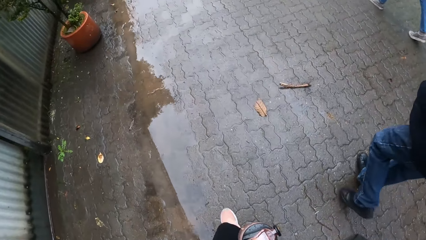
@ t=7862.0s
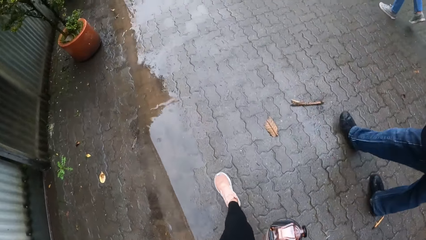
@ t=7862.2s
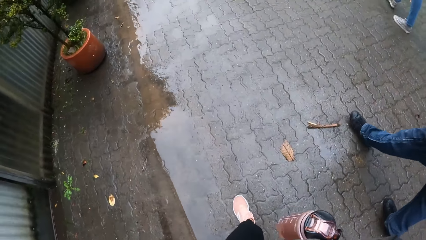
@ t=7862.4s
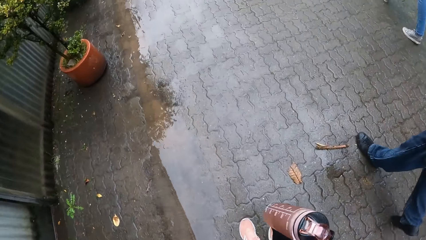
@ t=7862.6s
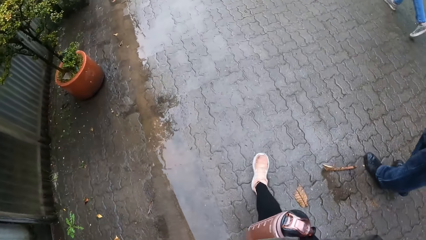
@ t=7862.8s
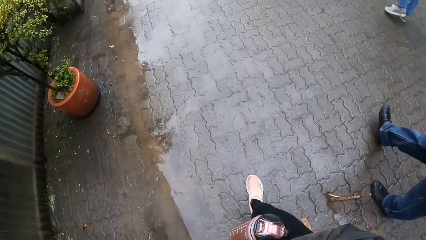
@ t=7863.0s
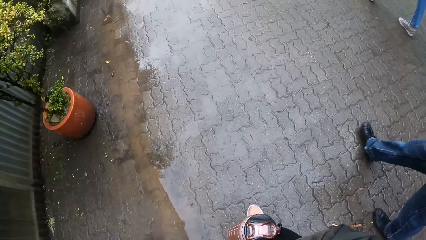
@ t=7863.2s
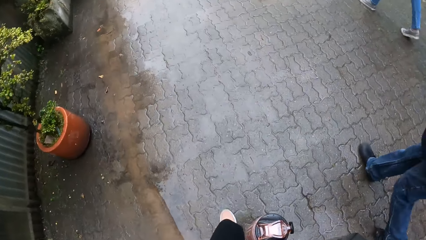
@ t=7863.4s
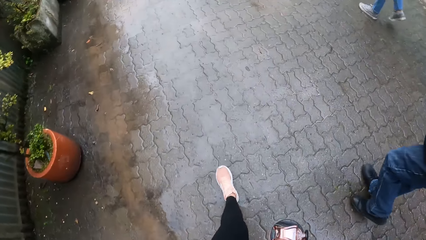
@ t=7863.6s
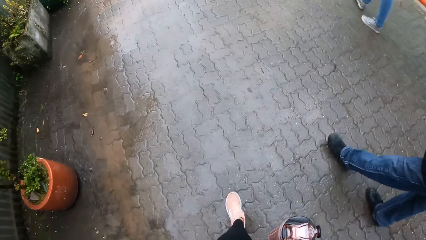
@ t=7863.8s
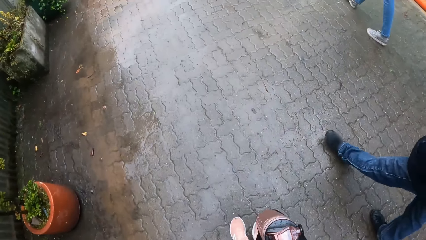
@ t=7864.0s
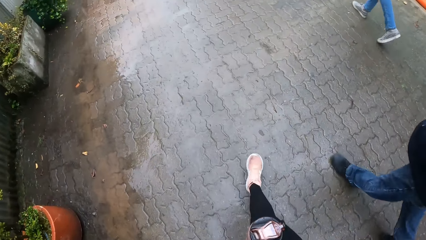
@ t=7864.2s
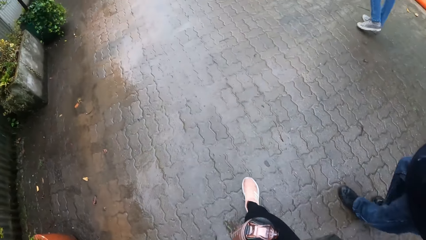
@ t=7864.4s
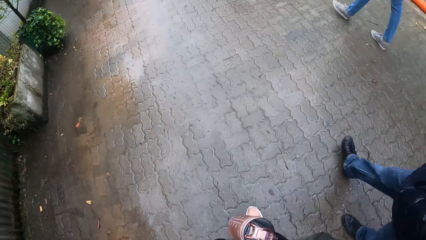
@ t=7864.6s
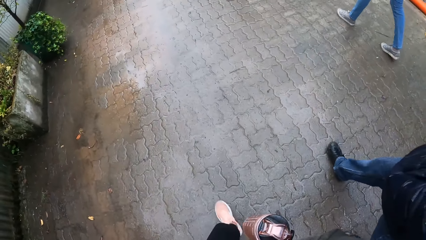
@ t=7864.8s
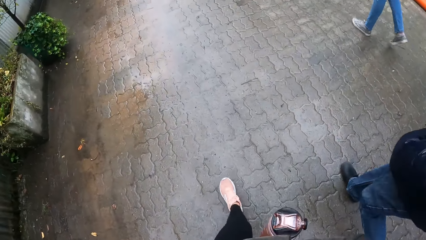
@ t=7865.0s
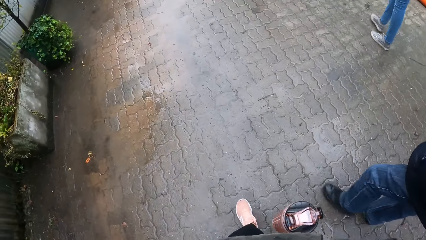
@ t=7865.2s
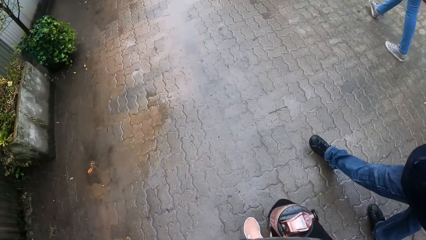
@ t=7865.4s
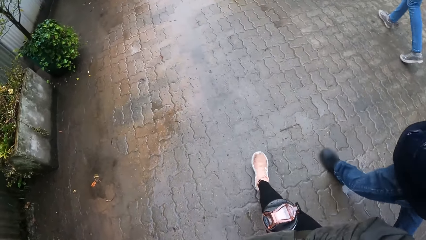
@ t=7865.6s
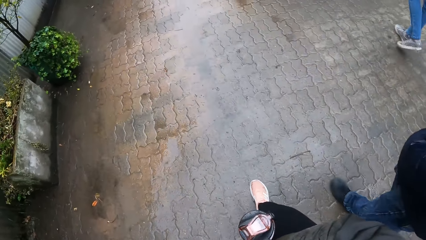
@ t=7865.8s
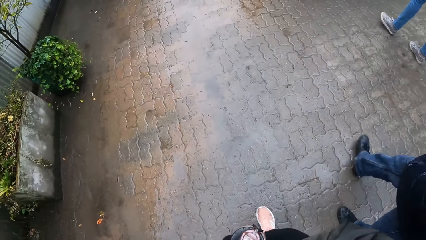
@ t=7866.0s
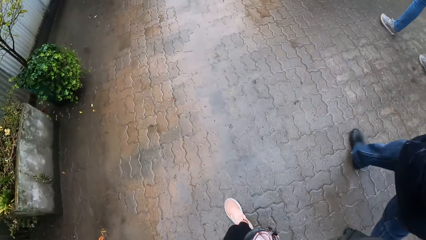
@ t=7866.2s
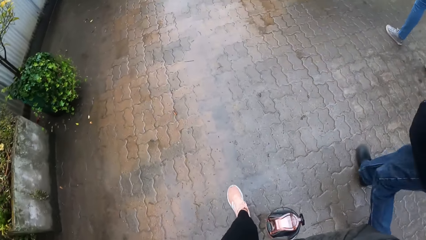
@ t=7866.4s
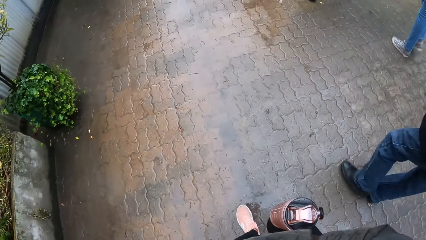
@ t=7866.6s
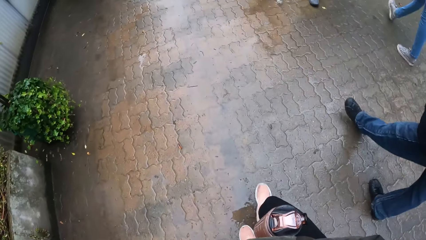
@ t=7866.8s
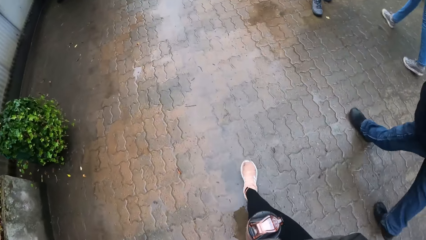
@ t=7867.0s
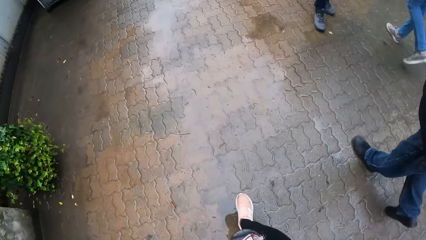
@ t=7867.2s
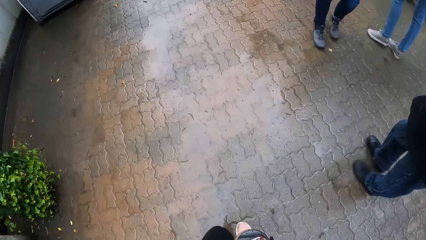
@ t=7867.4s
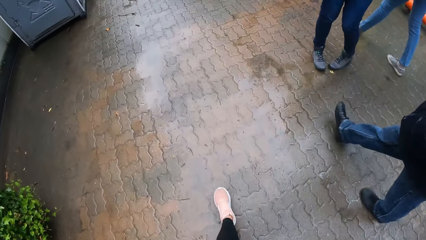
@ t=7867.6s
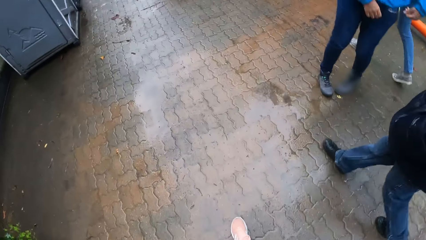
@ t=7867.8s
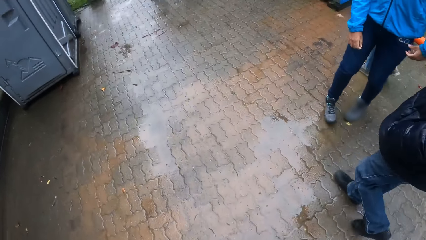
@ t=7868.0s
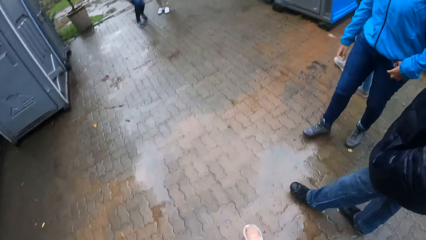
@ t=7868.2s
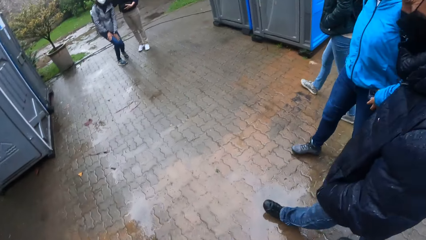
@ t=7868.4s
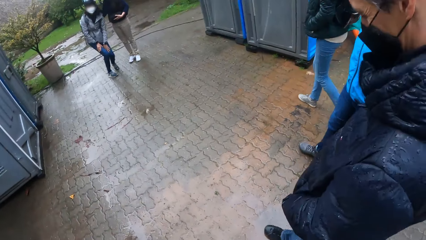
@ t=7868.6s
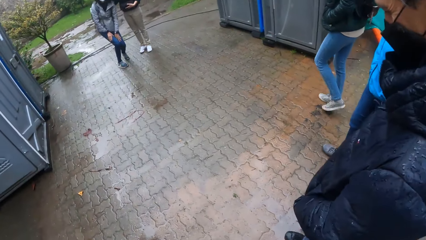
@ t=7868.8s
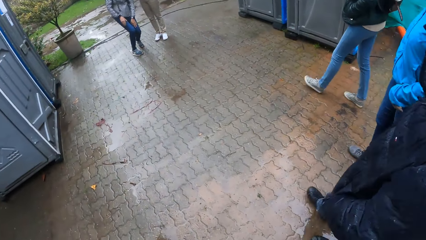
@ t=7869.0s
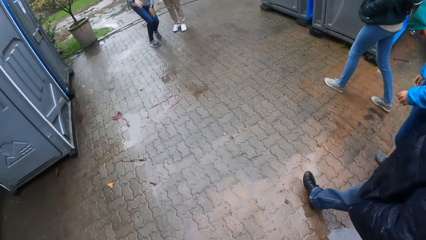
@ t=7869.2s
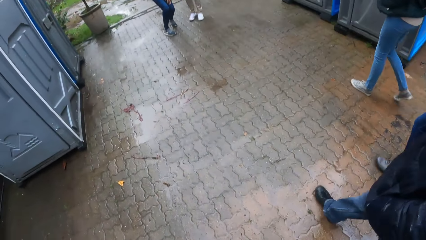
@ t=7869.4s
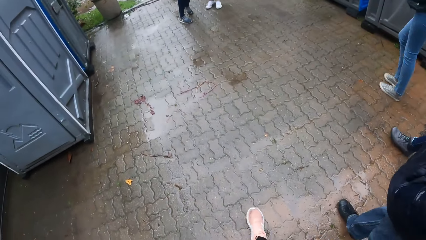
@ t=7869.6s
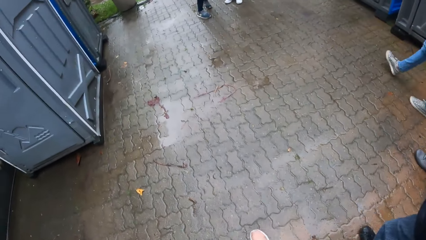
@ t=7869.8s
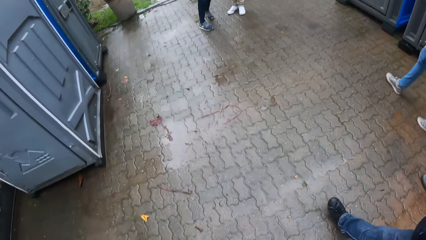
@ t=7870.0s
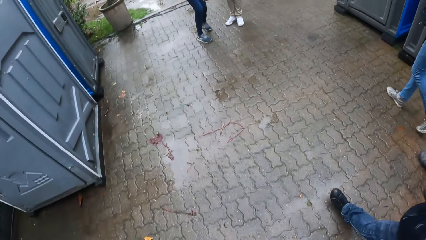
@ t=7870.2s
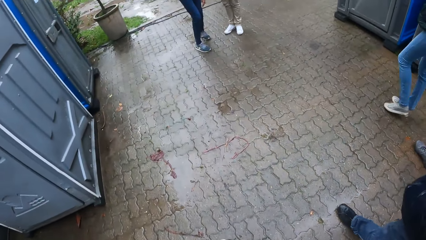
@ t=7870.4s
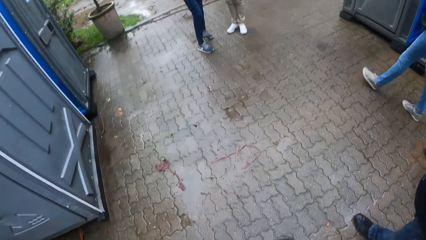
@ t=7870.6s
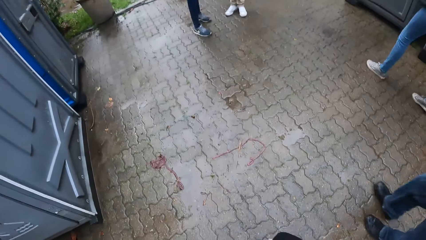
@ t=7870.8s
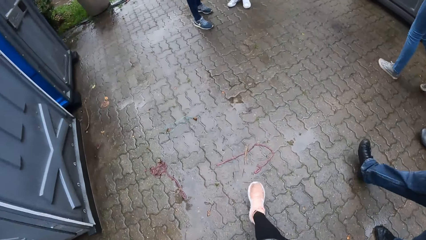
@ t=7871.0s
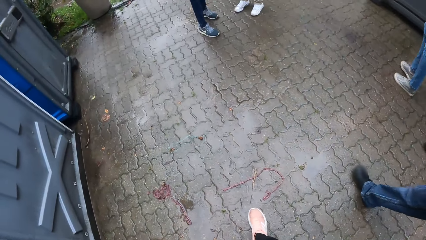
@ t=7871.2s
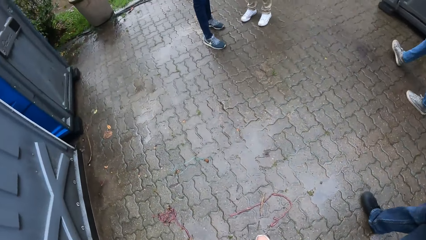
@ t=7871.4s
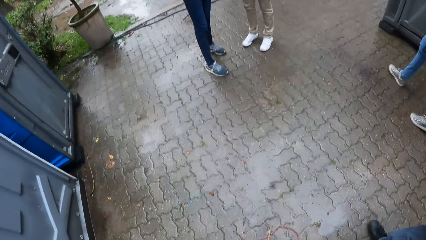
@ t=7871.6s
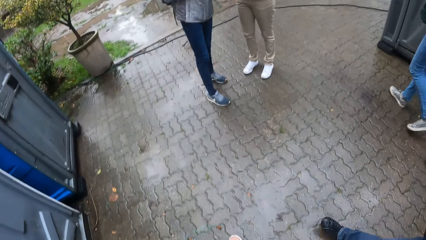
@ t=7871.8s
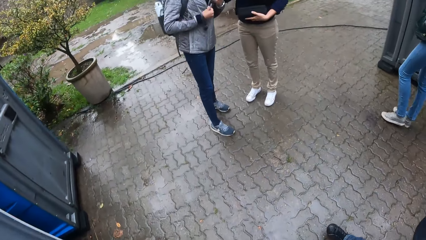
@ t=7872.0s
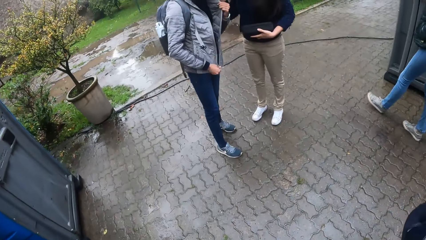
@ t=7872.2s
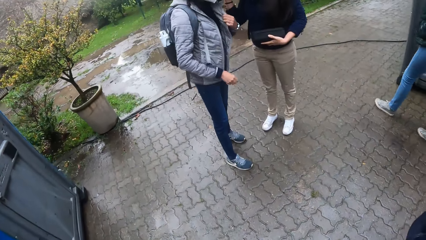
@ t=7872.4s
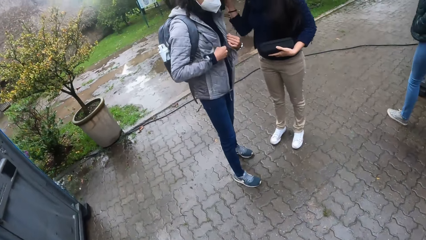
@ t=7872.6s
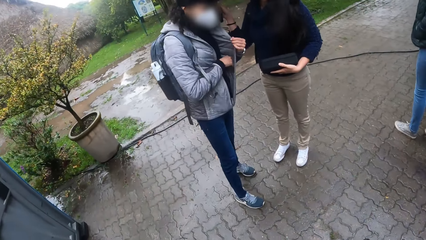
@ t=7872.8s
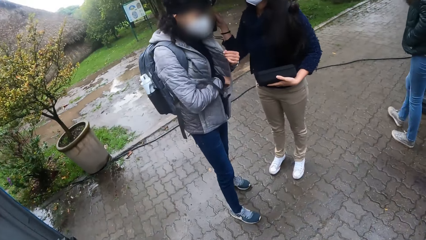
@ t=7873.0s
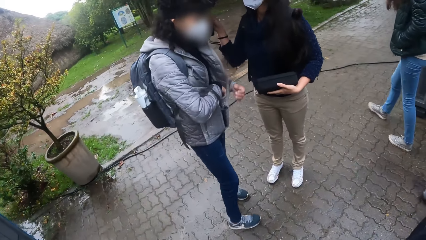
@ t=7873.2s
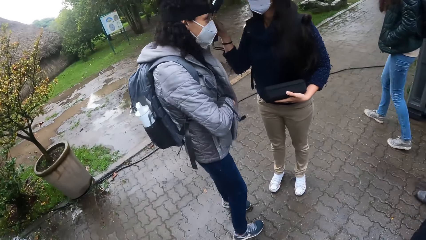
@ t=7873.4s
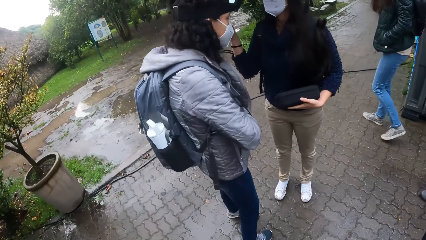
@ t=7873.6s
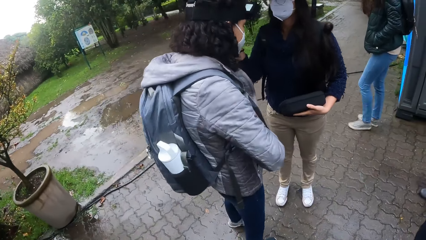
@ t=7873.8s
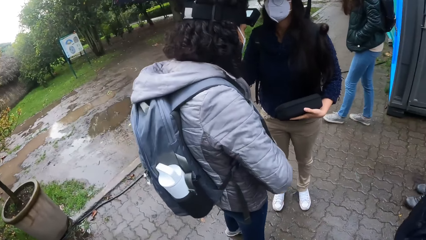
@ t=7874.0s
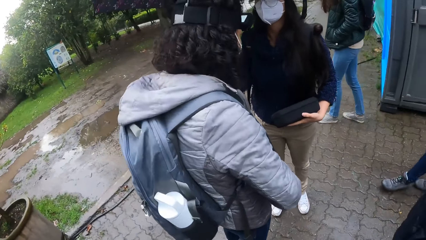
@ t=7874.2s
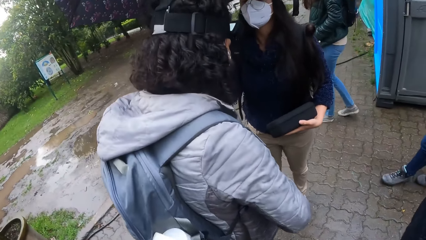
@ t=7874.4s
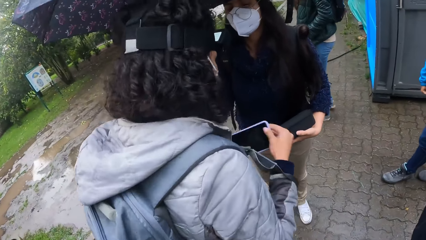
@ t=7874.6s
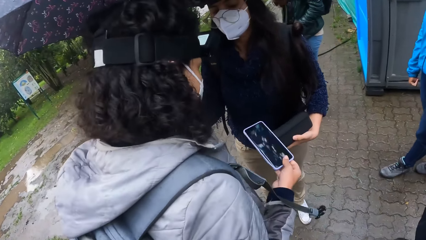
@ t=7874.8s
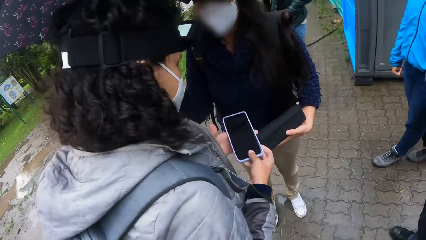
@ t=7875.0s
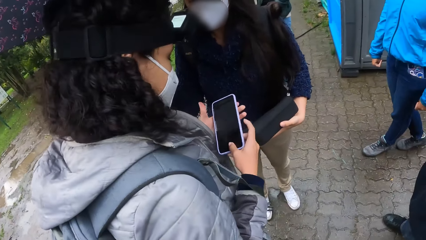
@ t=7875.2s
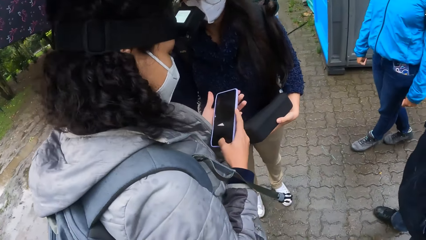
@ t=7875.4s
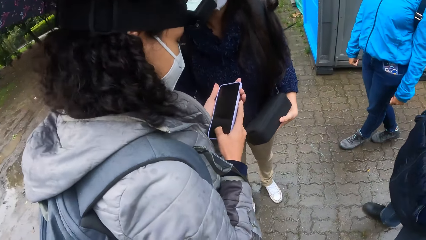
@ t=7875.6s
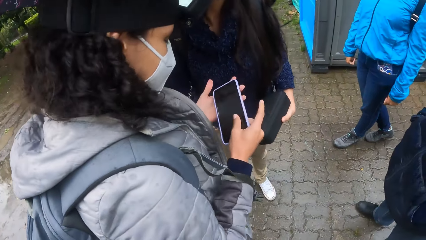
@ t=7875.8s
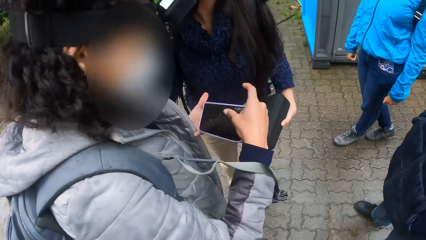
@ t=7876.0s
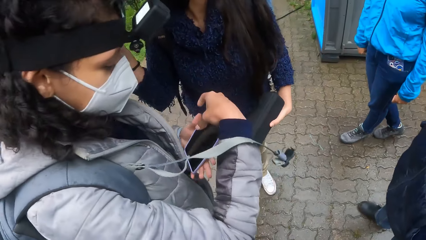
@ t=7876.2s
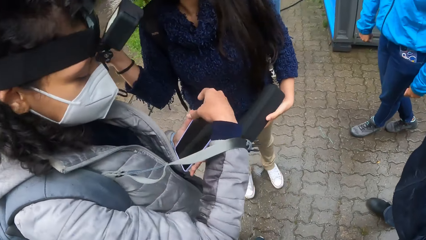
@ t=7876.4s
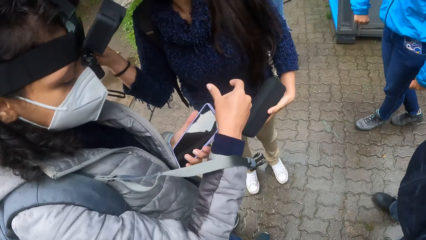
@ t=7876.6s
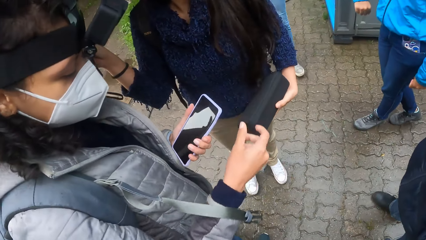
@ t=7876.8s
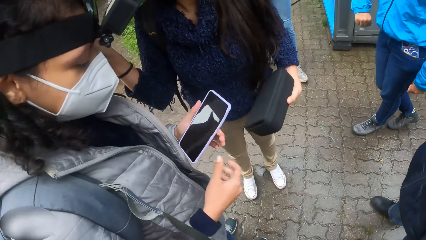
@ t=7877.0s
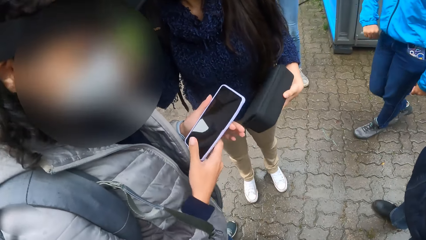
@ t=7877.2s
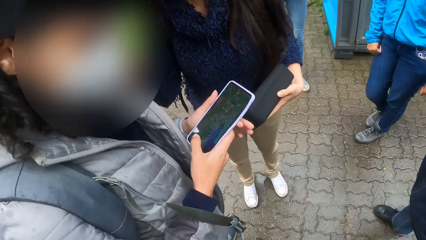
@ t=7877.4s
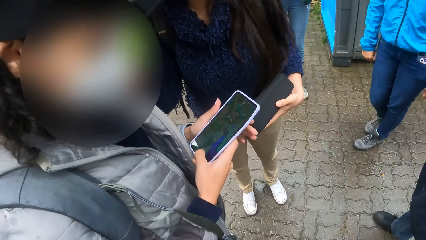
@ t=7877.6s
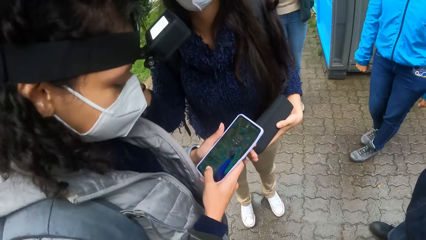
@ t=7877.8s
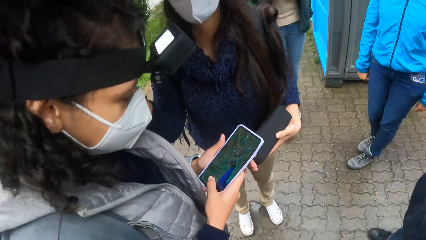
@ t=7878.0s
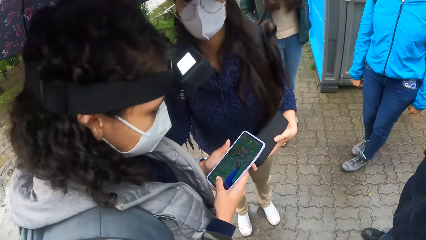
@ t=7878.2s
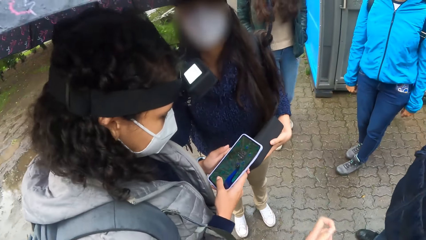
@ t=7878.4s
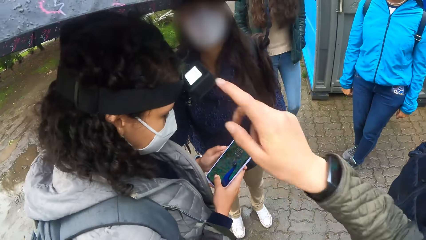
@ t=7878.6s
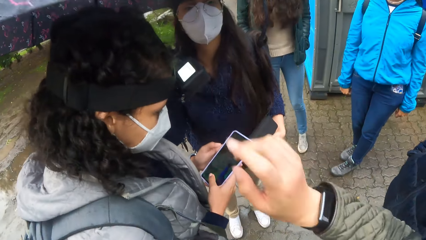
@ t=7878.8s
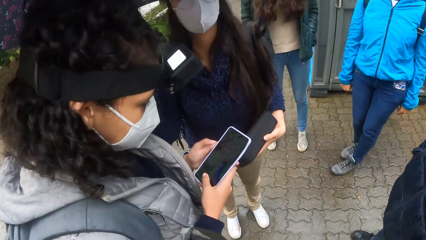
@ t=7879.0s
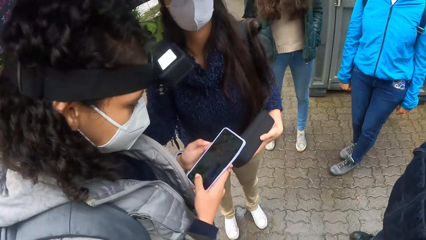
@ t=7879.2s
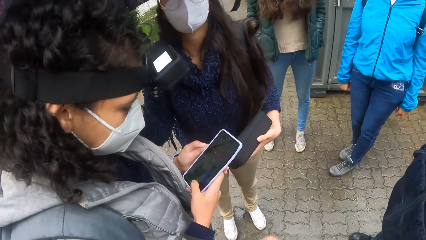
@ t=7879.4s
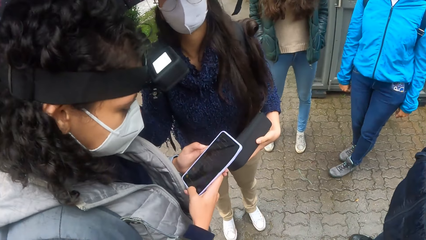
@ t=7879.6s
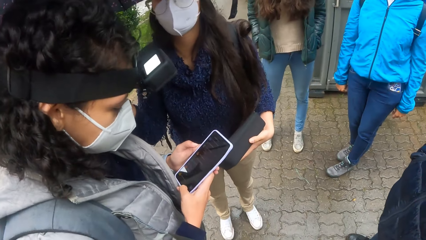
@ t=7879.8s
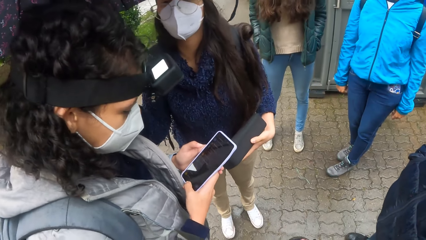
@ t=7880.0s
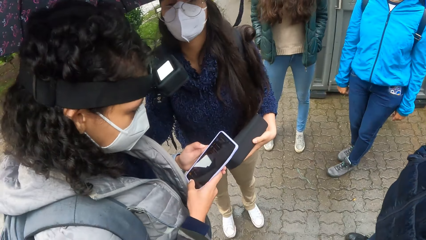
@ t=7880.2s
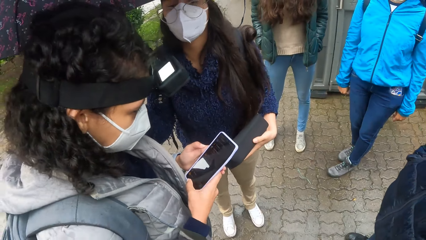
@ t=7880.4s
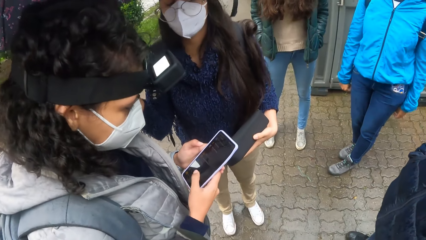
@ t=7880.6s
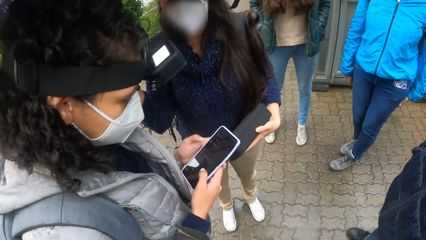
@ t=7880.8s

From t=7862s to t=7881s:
A woman unzips her jacket with her right hand. The woman picks up a phone from her jacket pocket with her right hand. The camera wearer stops walking. The woman operates the phone with her right hand. The camera wearer raises their hand.
